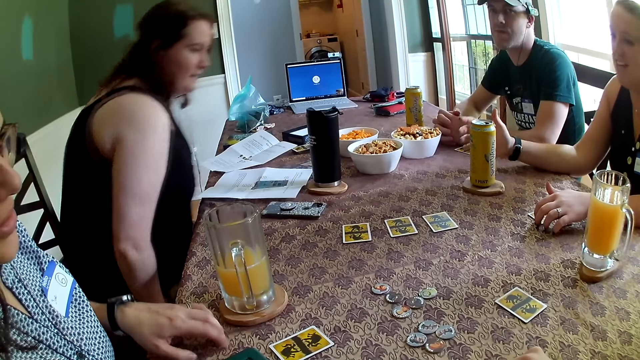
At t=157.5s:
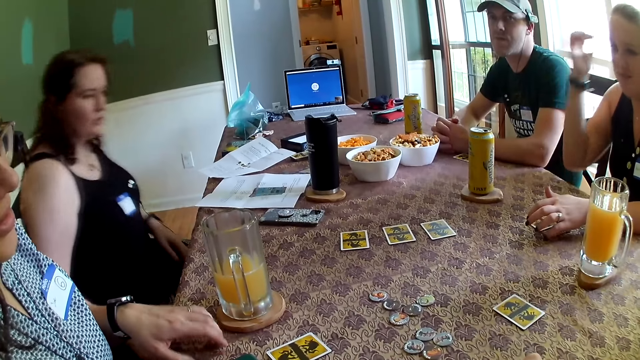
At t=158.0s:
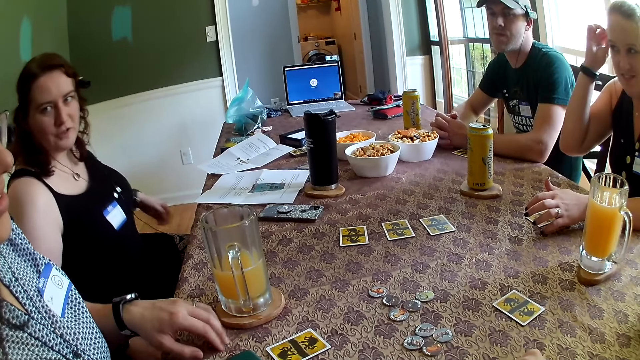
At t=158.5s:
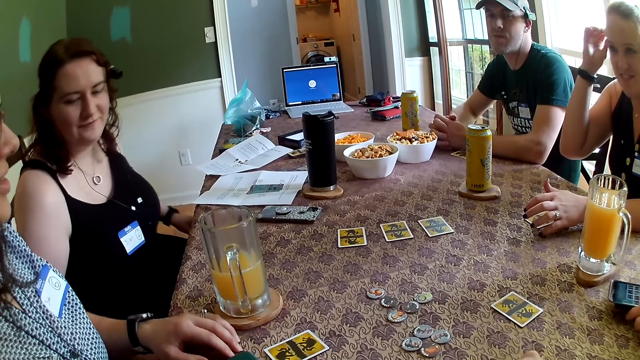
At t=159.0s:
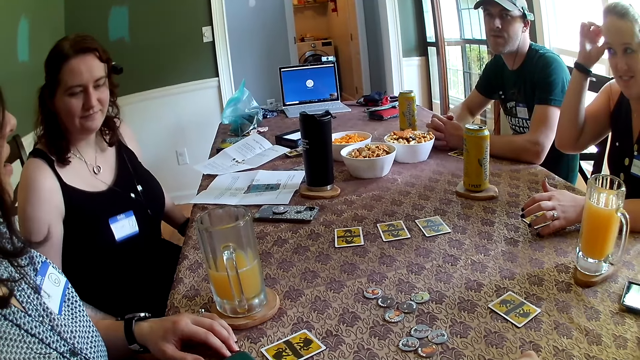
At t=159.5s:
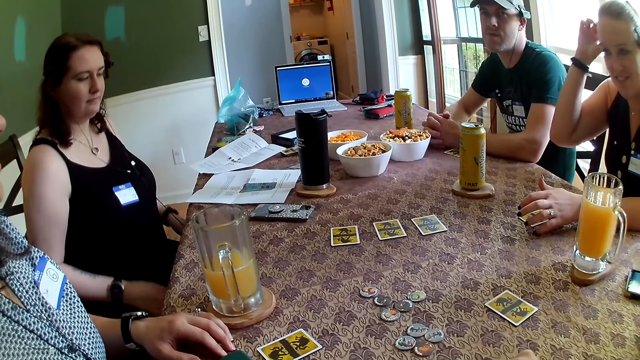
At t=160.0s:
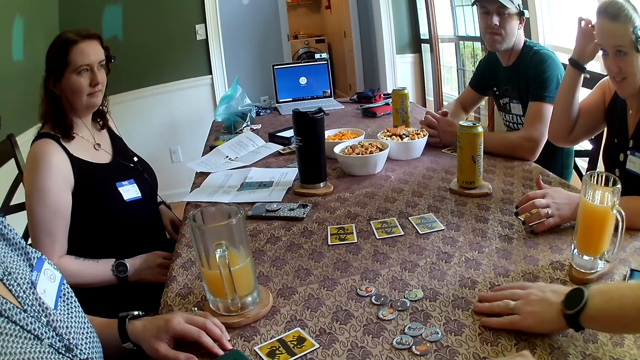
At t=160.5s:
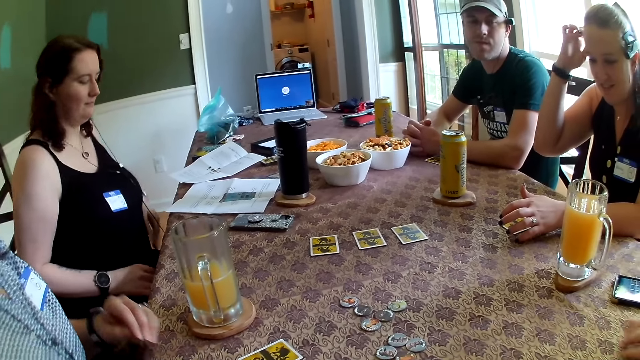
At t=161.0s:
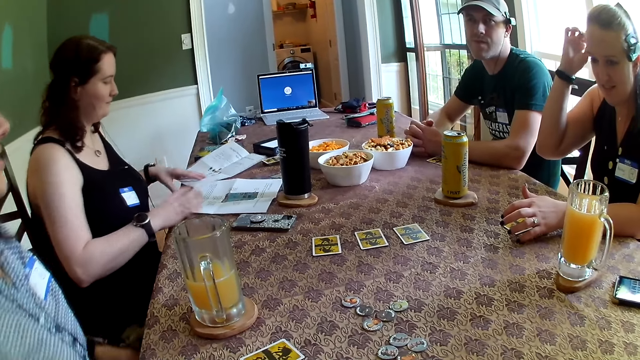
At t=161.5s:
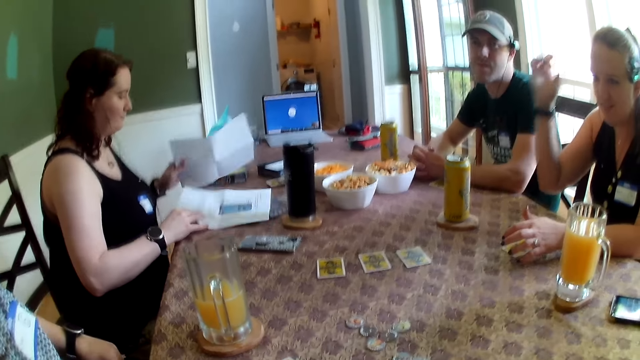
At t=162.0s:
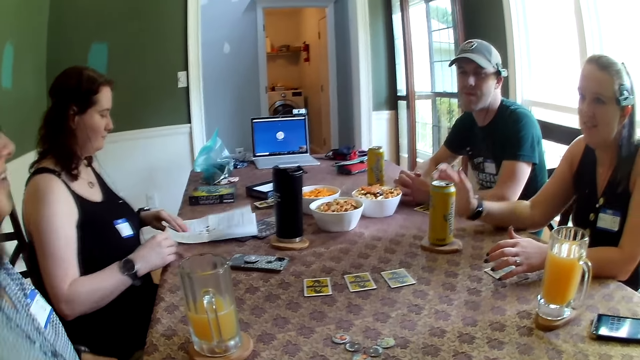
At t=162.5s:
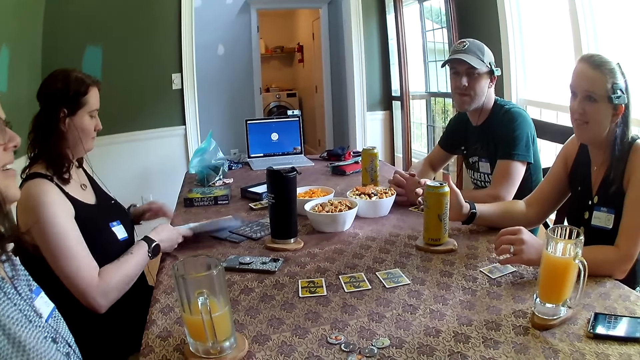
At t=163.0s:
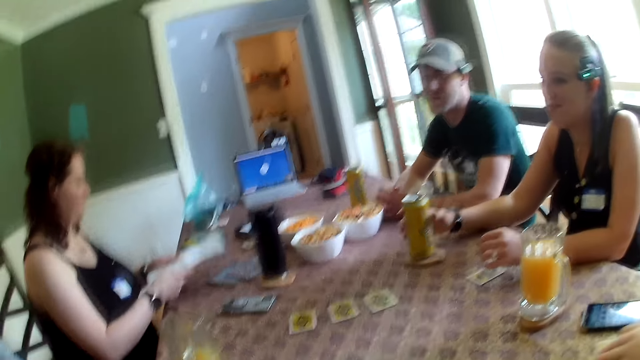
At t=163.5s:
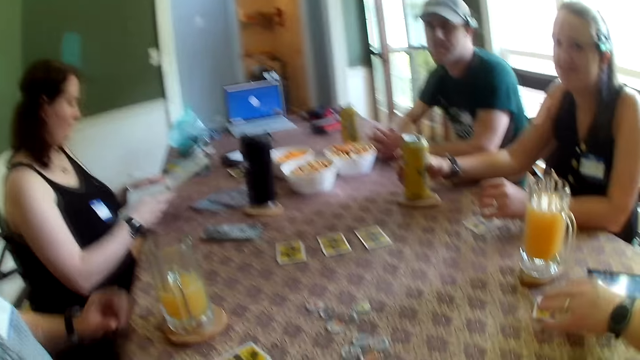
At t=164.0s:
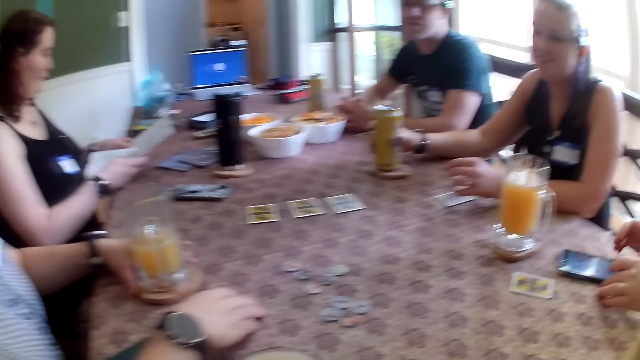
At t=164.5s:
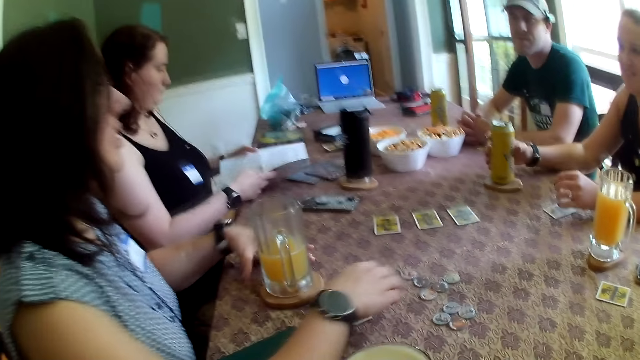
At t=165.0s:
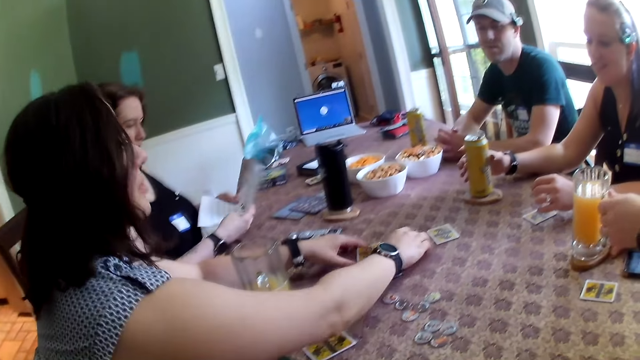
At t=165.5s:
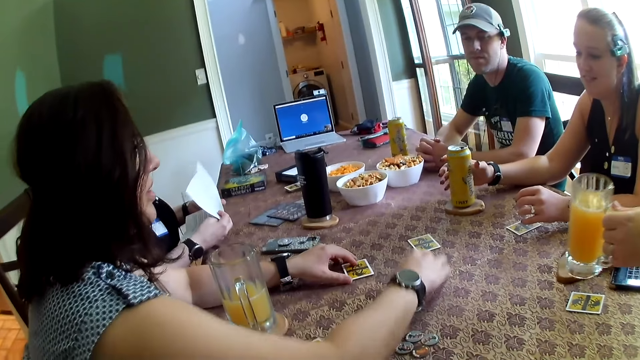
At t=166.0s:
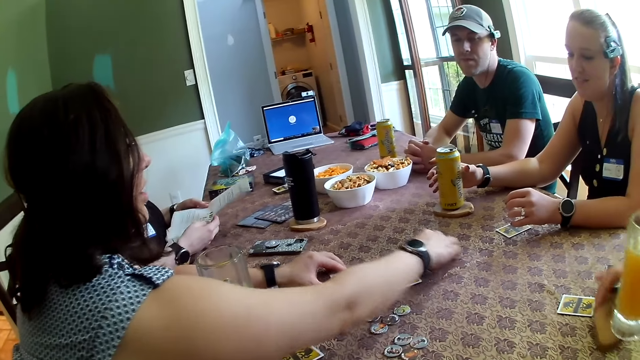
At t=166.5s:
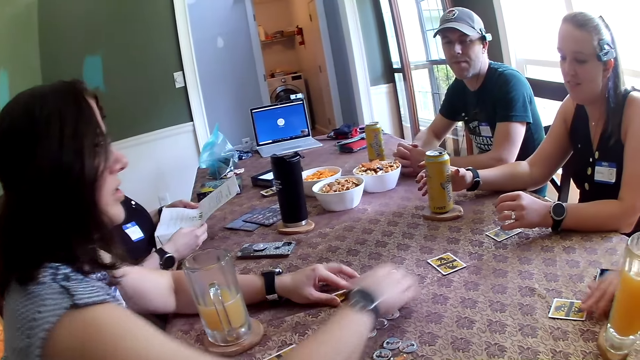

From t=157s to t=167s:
The woman sits on a chair at the dining table. The man moves the card on the table with his left hand. The woman adjusts some paper on the table with both hands. The camera wearer talks to persons. The man adjusts the cup of drink on the table with his left hand. The woman moves the cards on the table with both hands.

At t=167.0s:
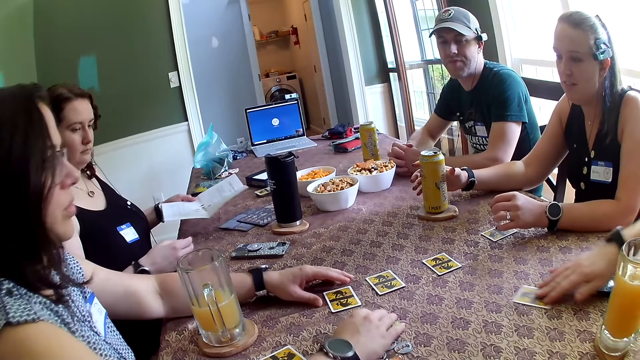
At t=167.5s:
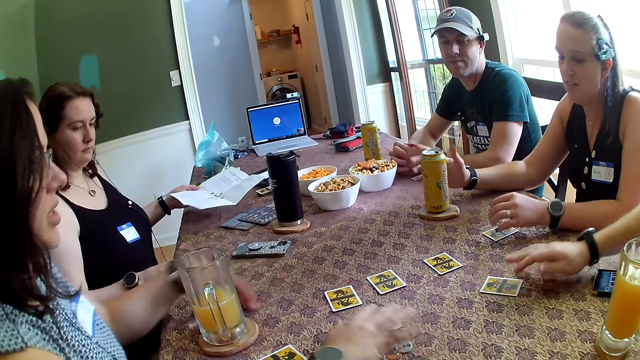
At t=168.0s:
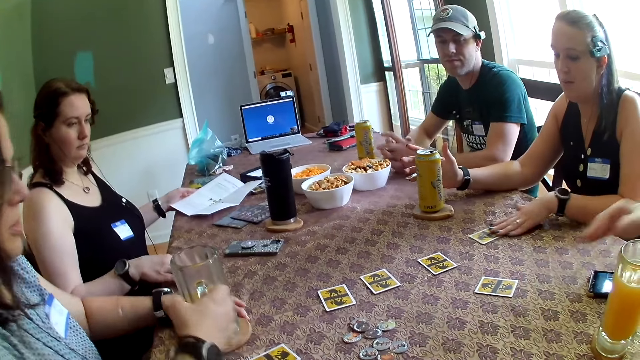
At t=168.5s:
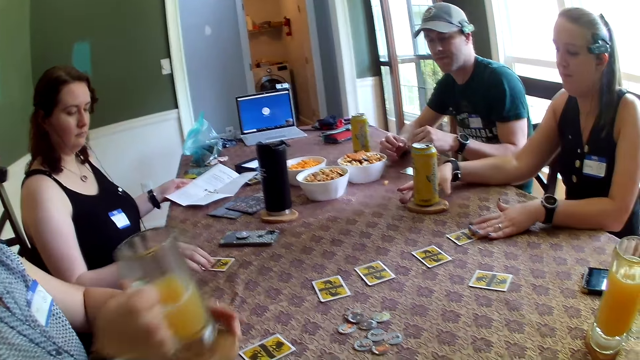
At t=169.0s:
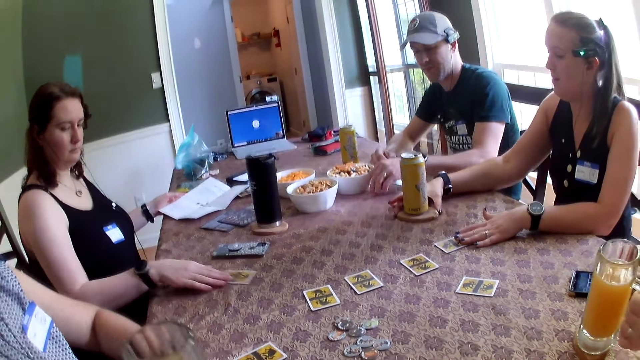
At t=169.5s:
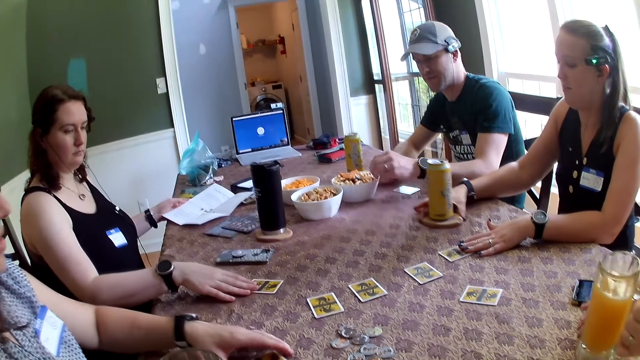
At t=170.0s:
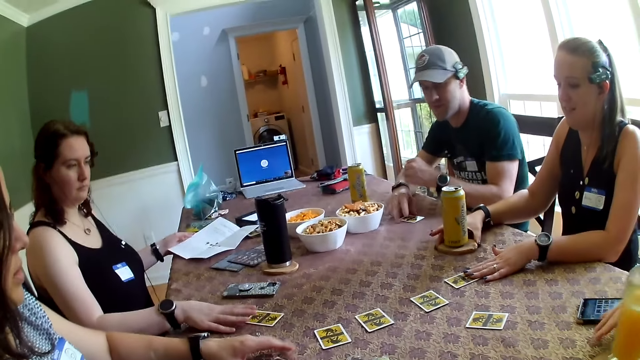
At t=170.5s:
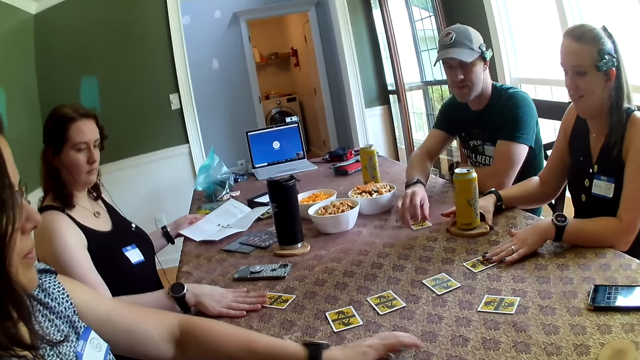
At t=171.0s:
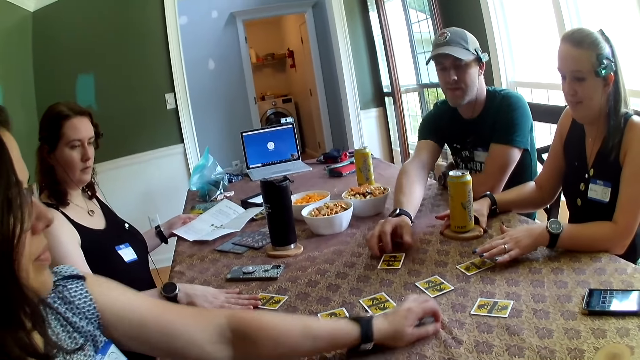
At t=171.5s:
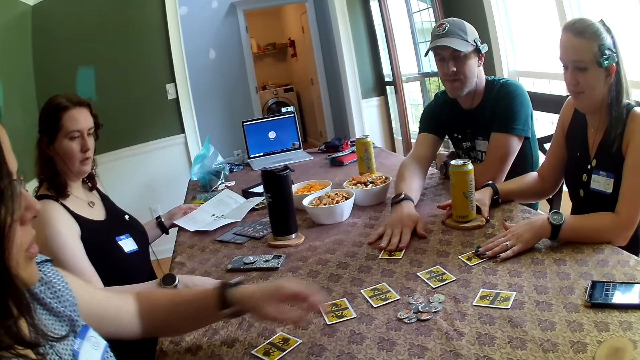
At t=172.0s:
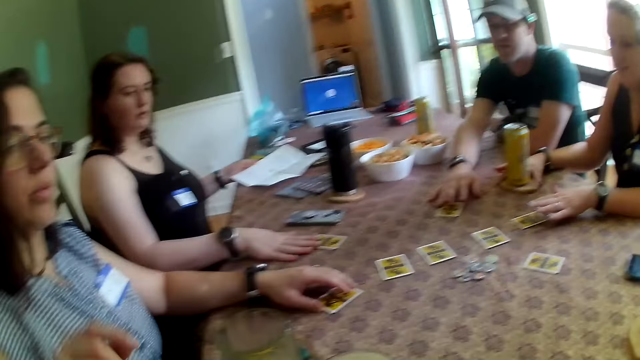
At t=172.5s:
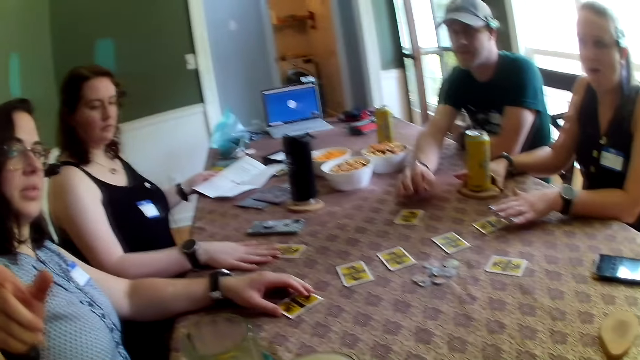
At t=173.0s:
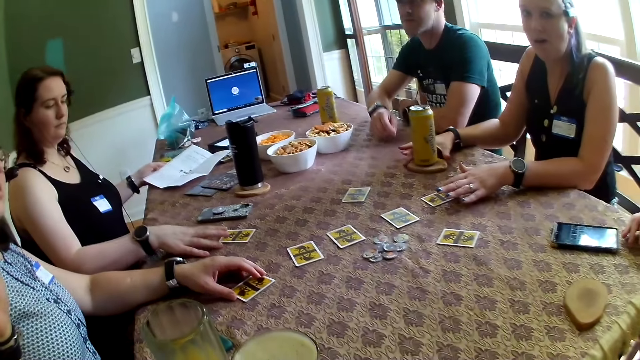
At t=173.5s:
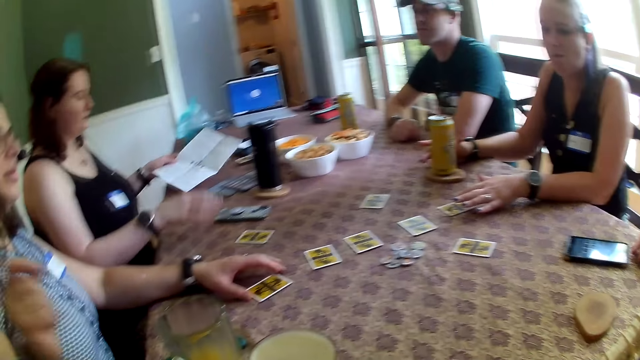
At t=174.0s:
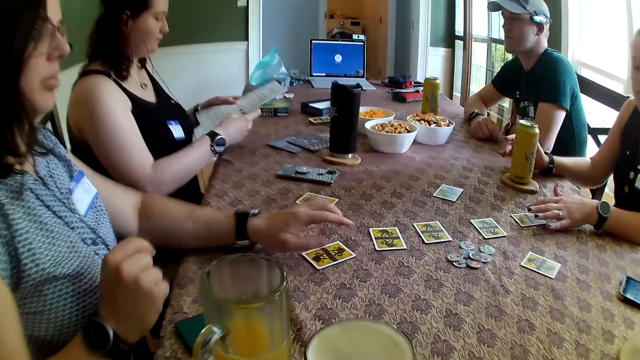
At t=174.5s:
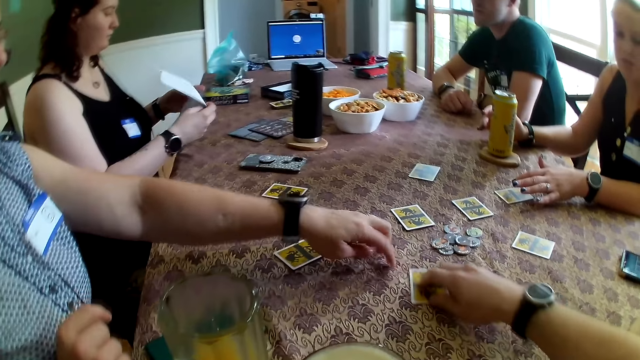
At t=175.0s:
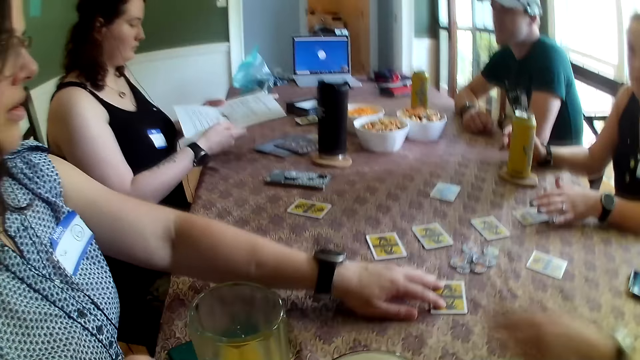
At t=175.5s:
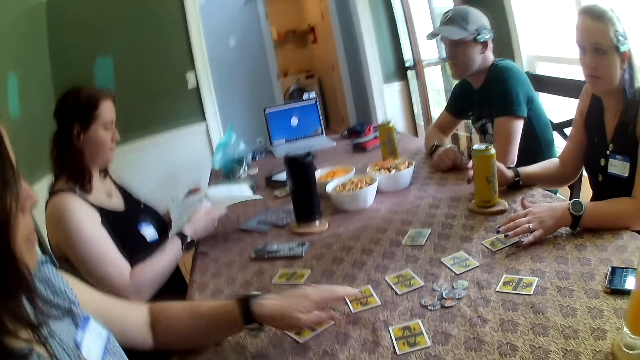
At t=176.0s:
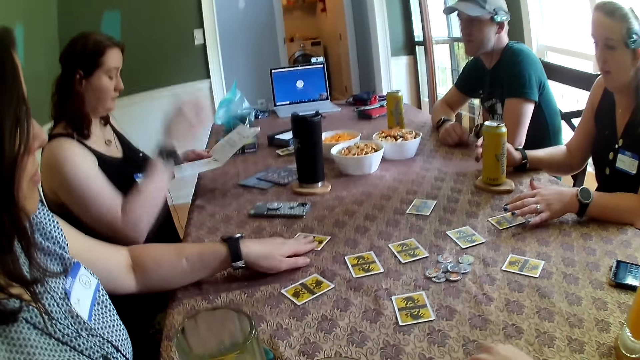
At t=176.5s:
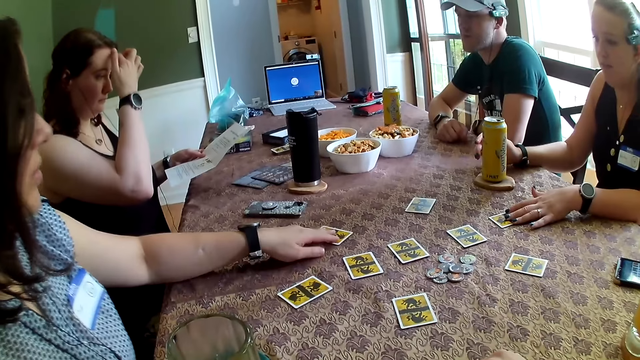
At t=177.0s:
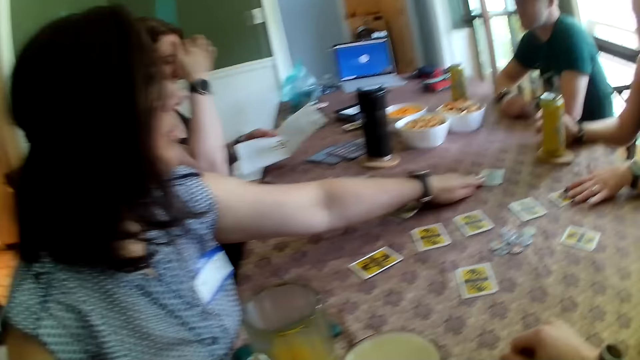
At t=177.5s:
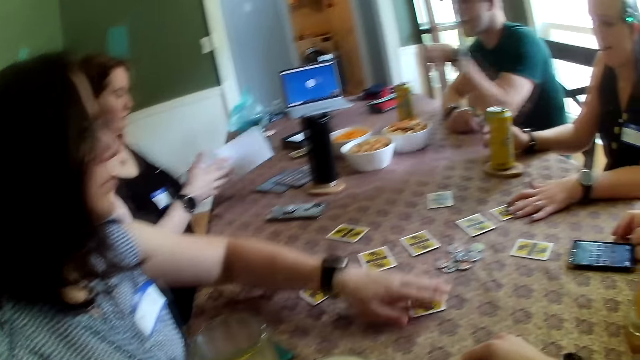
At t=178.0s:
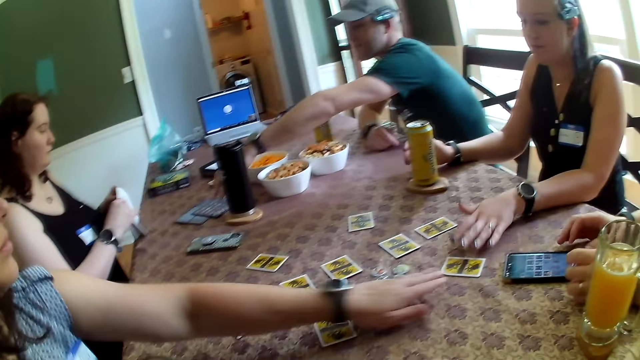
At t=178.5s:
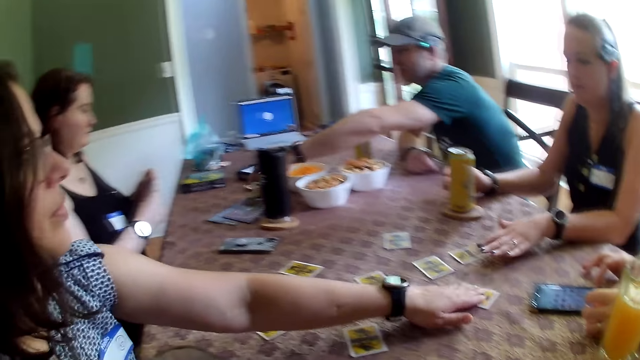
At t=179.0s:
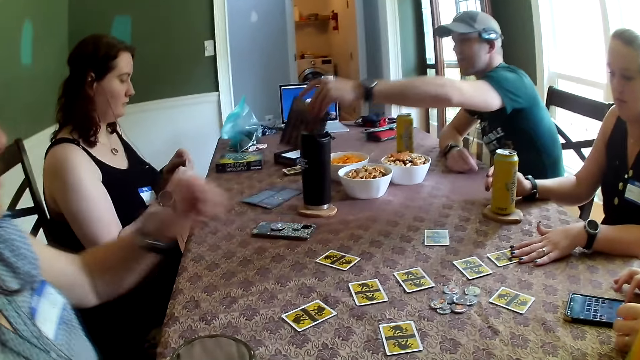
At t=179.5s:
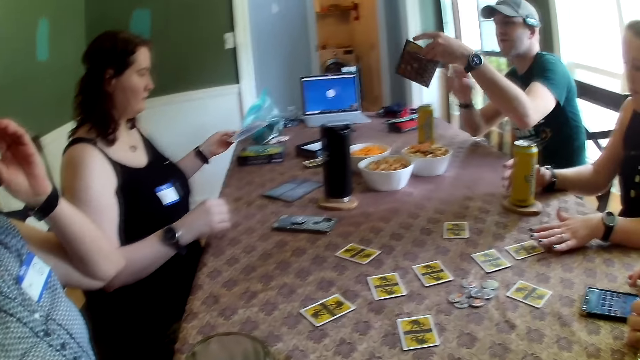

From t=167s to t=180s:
The man moves the card on the table with his right hand. A woman moves the card on the table with her left hand. Another woman picks up the cup of drink on the table with her right hand. The first woman adjusts the canned drink on the table with her right hand. Another man moves the card on the table with his right hand. The second woman moves the token on the table with her left hand. A person talks to the camera wearer. The camera wearer moves the card on the table with his right hand. He moves his body. The second woman adjusts the cards on the table with her left hand. A third woman folds the paper with both hands. The other man picks up the game pamphlet on the table with his left hand.
